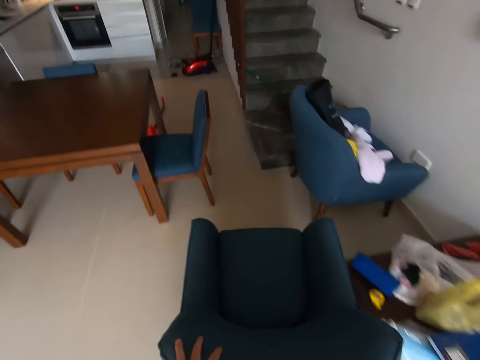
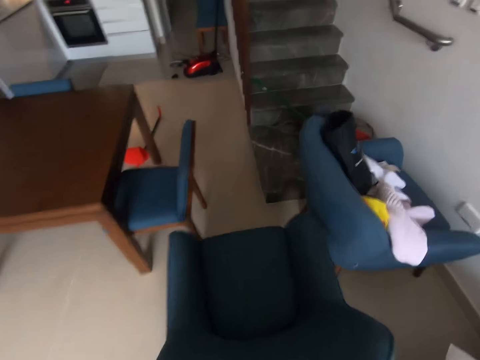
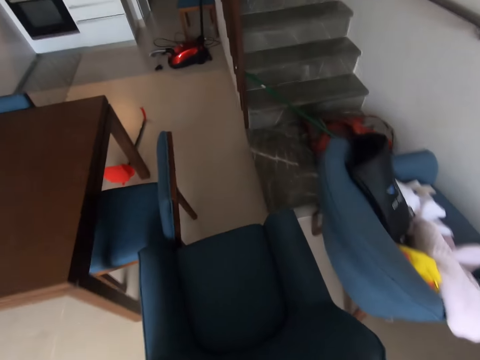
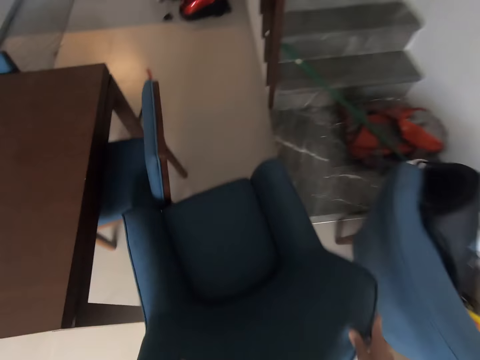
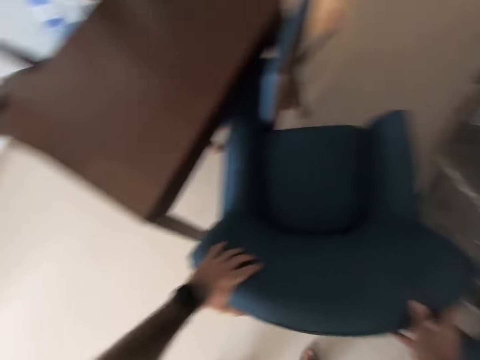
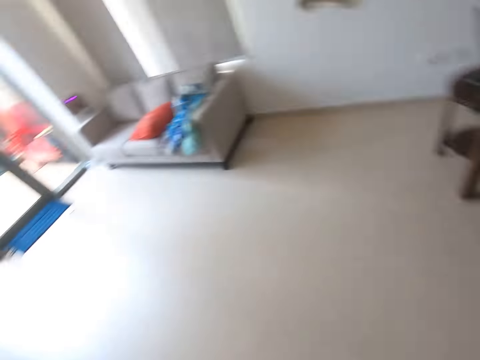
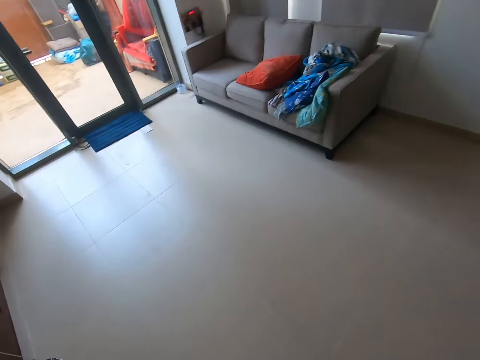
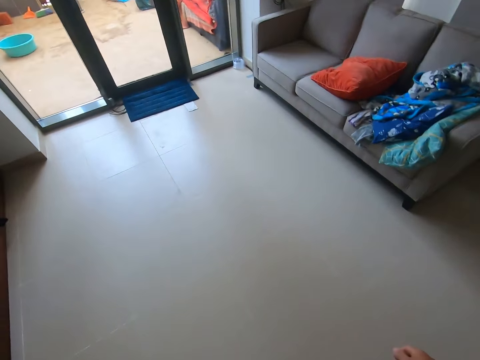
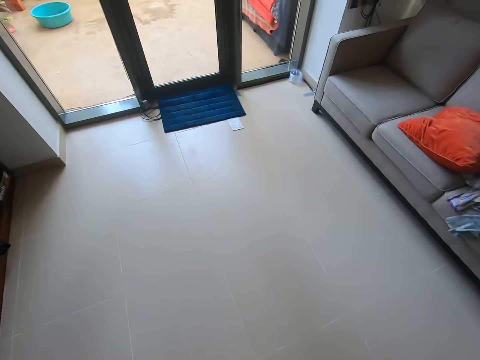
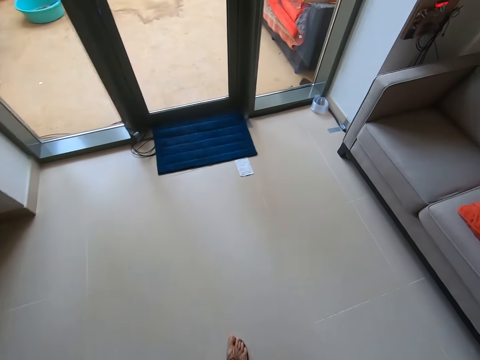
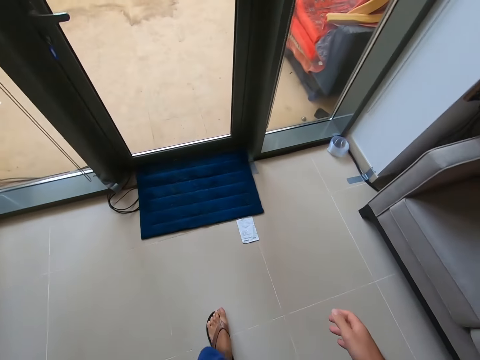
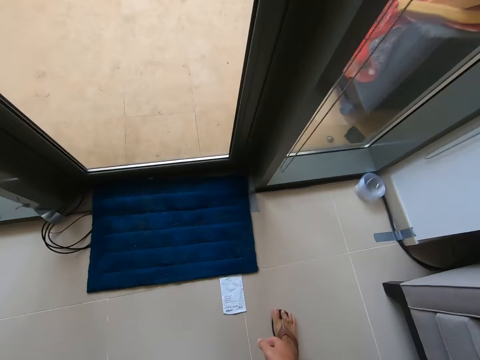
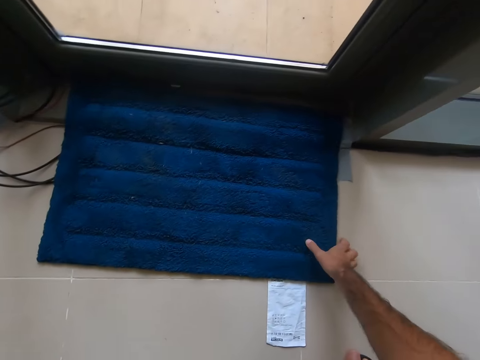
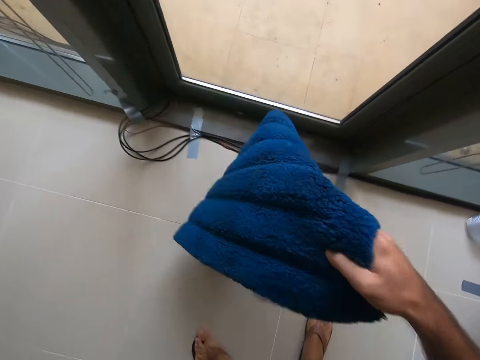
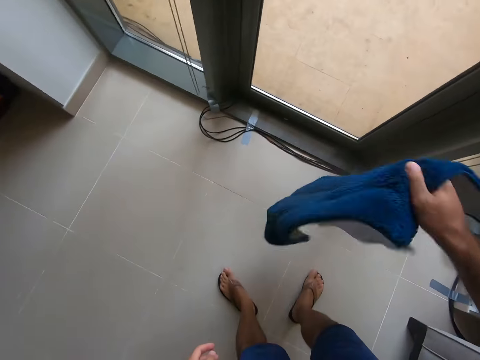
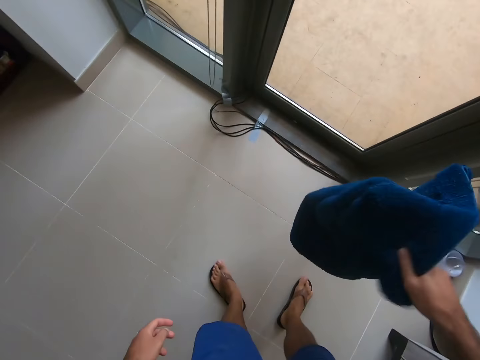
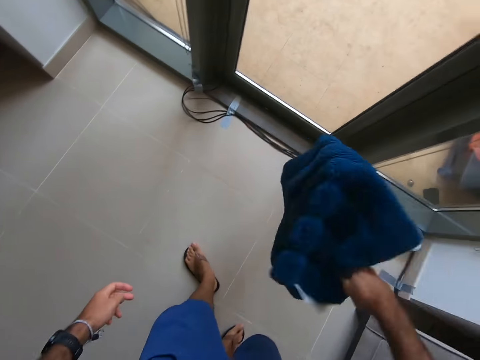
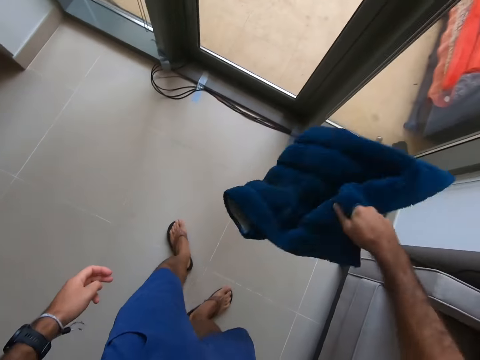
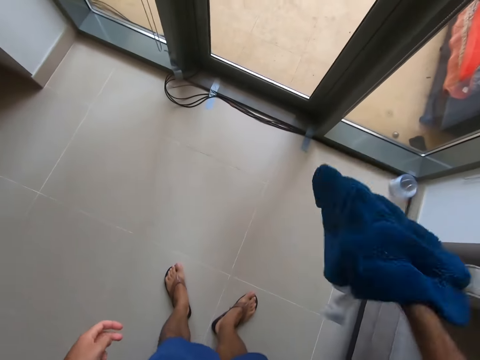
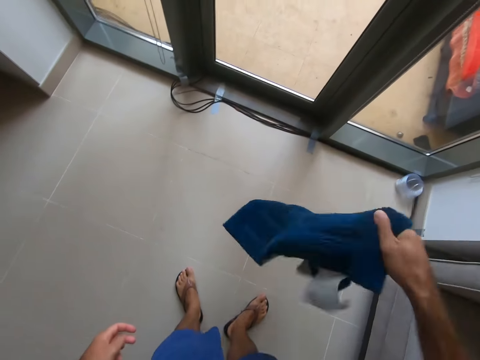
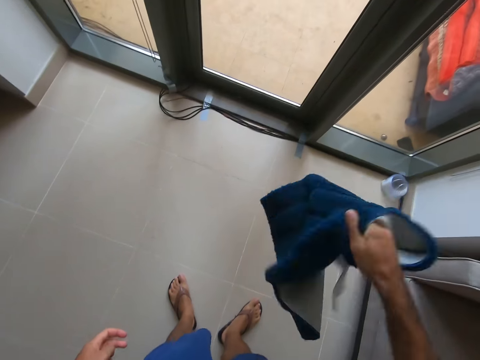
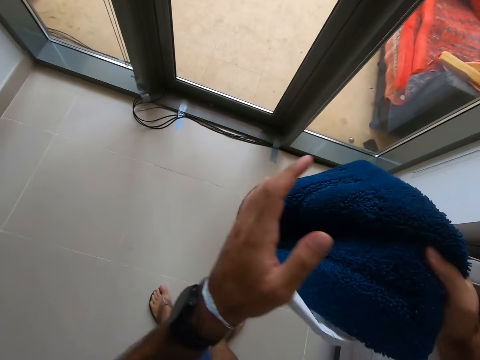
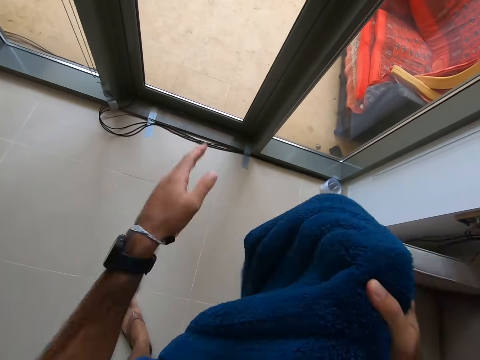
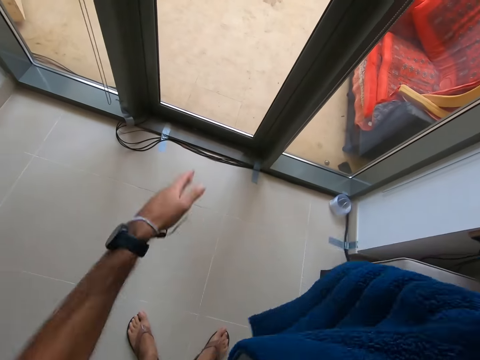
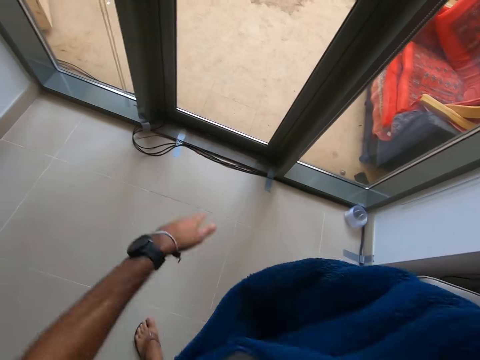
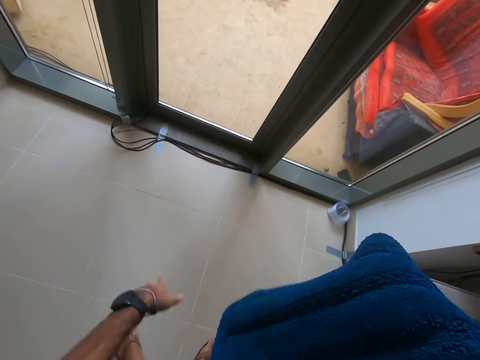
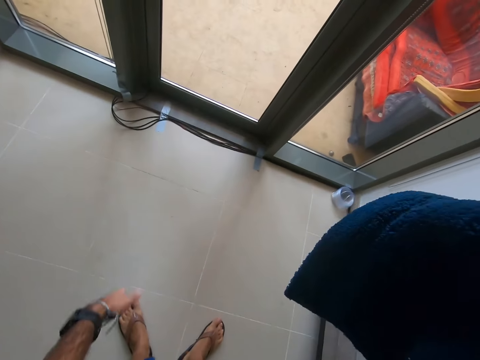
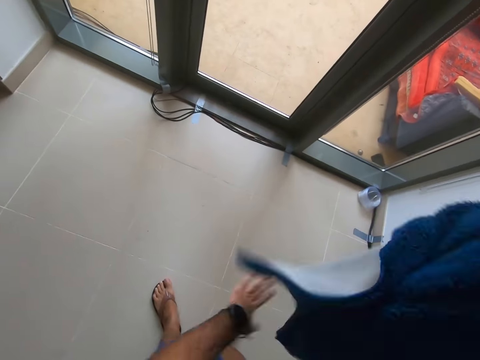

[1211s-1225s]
The camera wearer moves the chair with the sofa. He turns around and walks to the door. He picks up a door mat and shakes the door mat. He hits the mat with his hand and wipes the door mat with his hand.

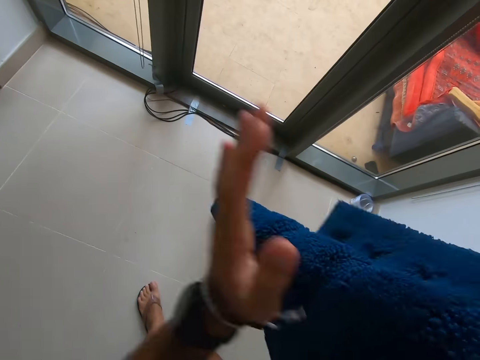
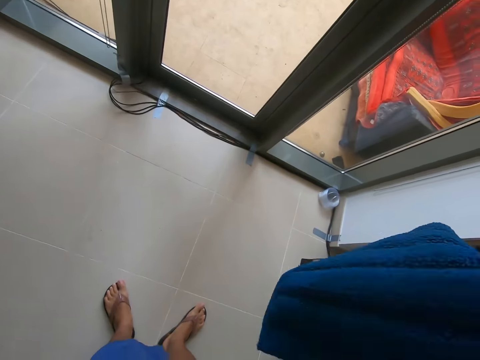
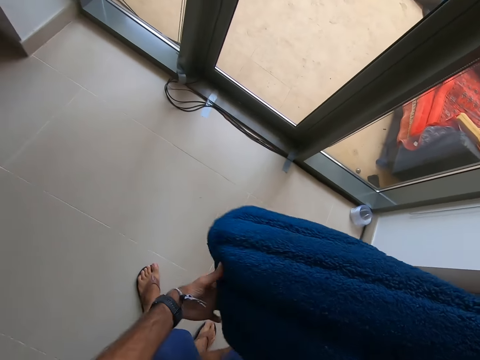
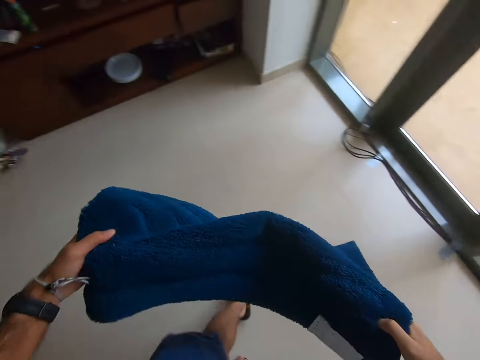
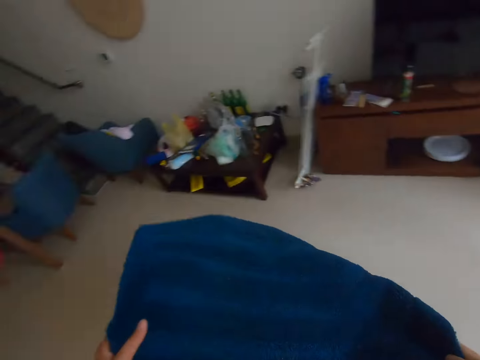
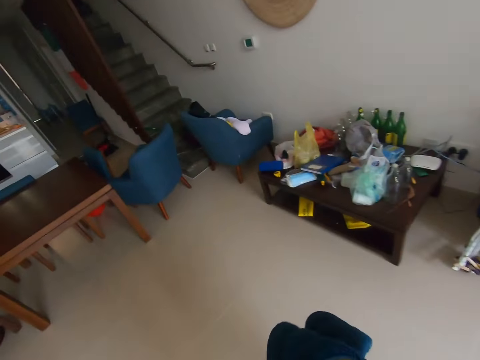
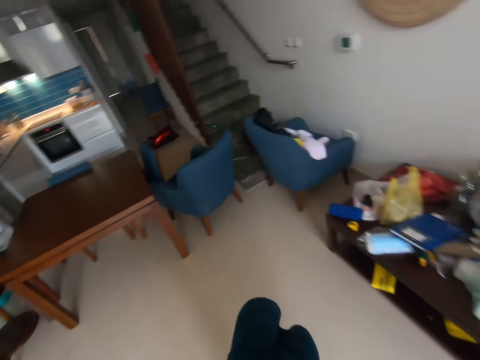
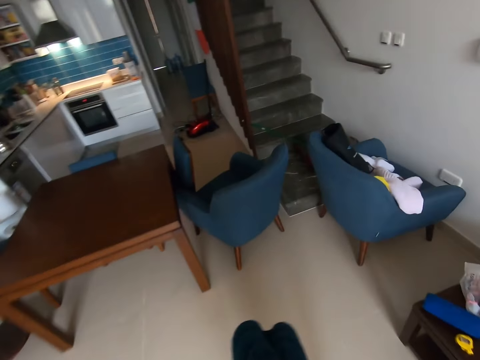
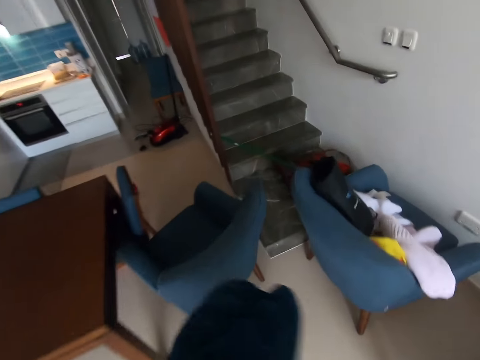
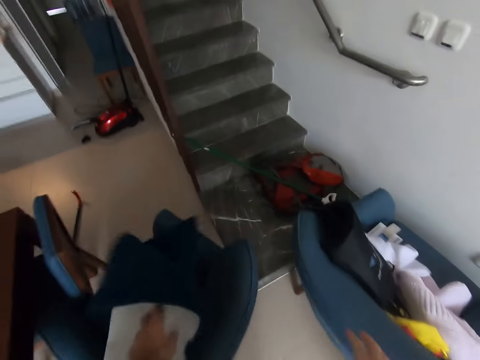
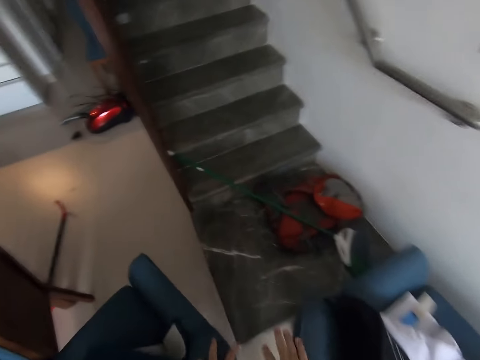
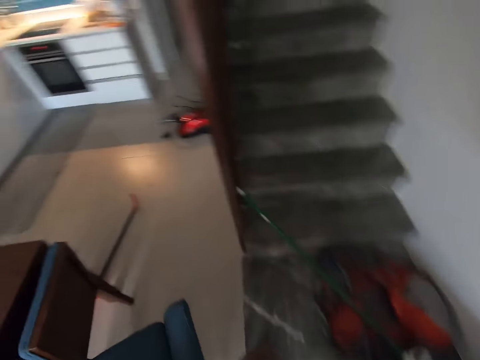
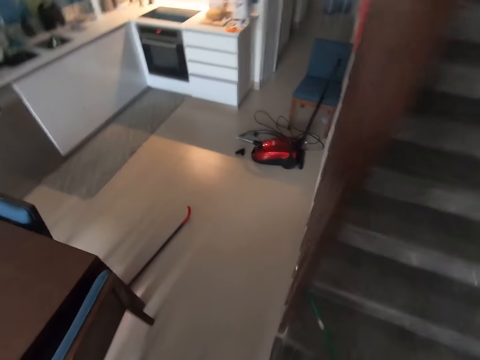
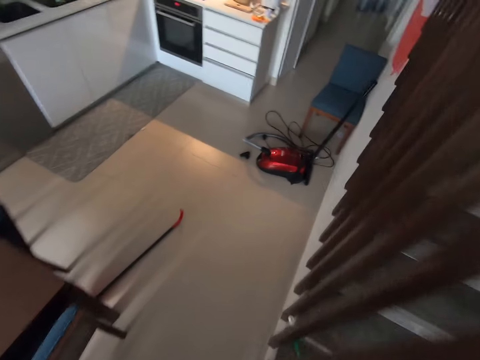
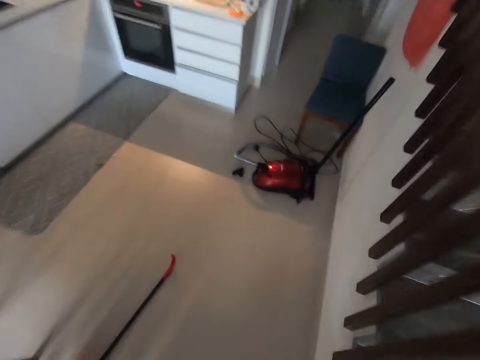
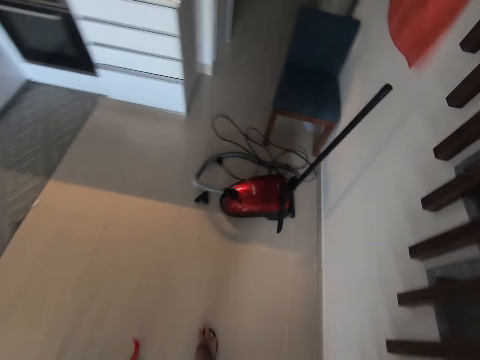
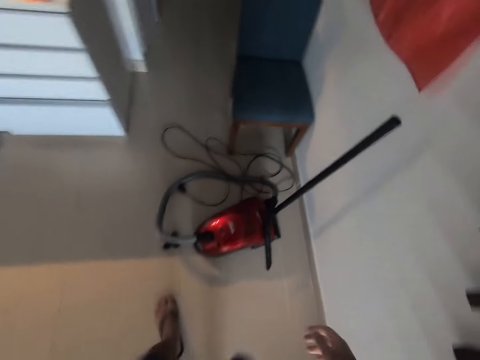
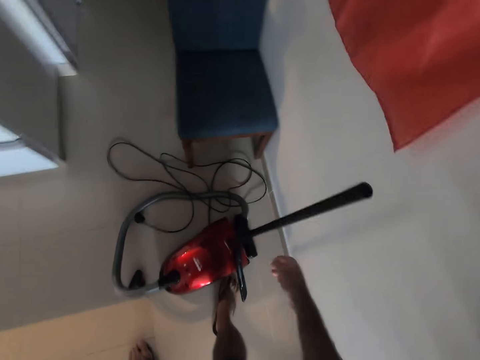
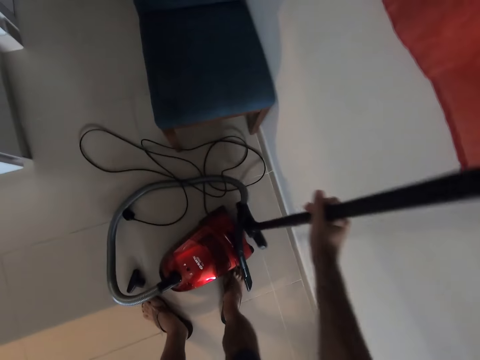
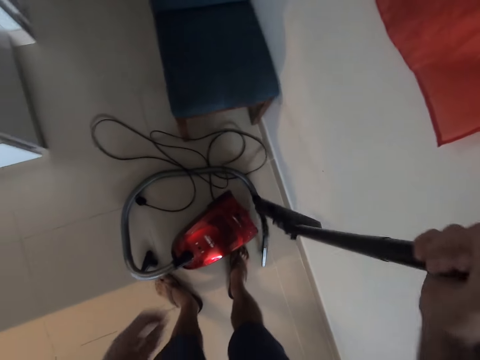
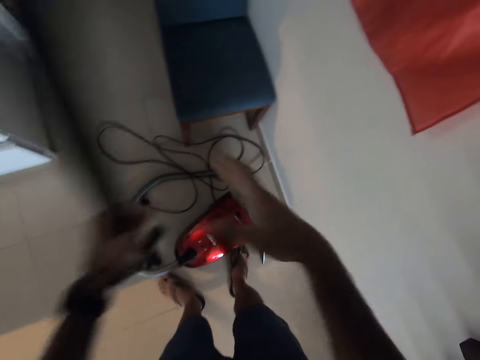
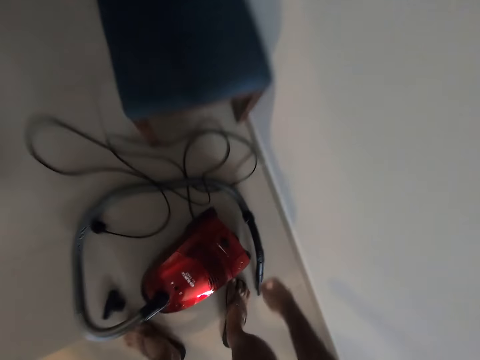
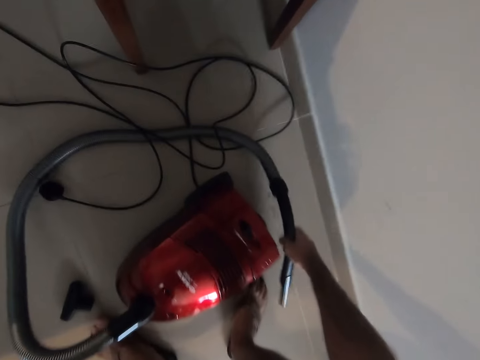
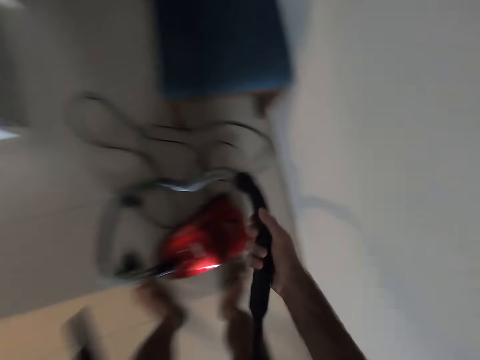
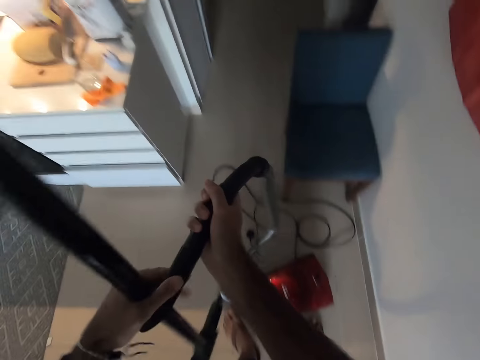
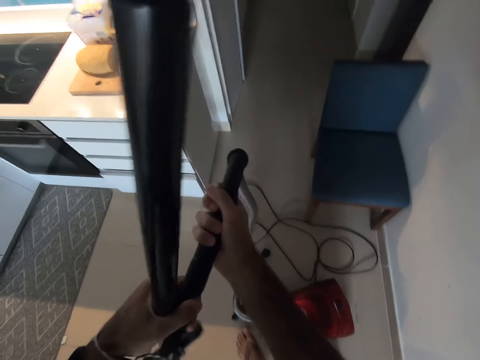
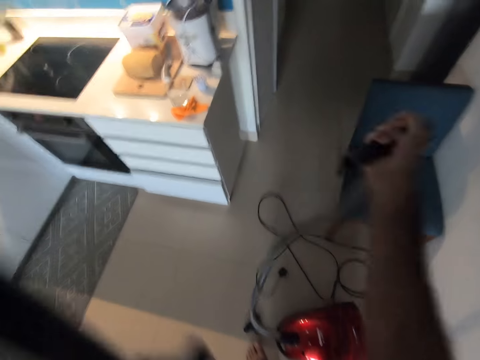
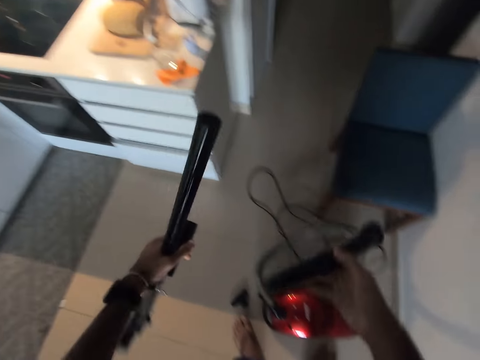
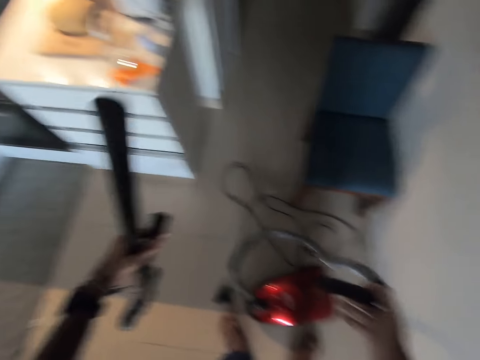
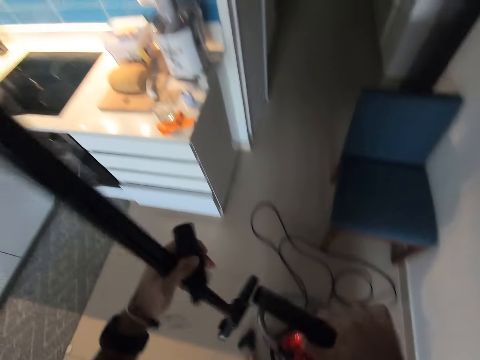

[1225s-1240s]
The camera wearer turns around and walks on the floor. They throw the door mat on the sofa. They place the mat on the floor. They pick up a vacuum cleaner handle. They pick up a floor cleaner hose pipe. They remove a part of the floor cleaner.
